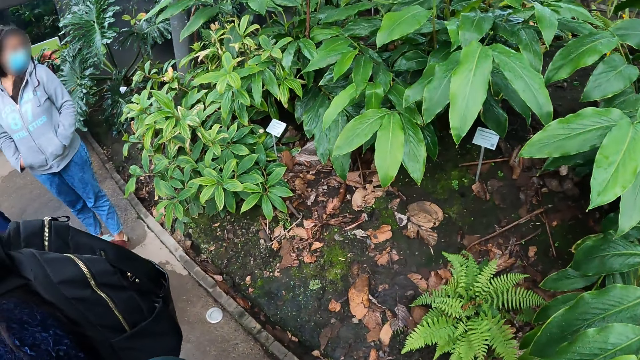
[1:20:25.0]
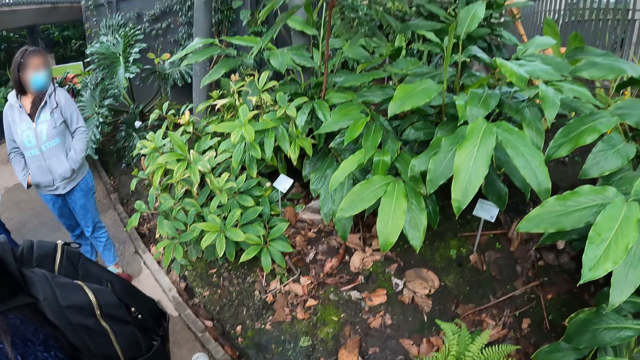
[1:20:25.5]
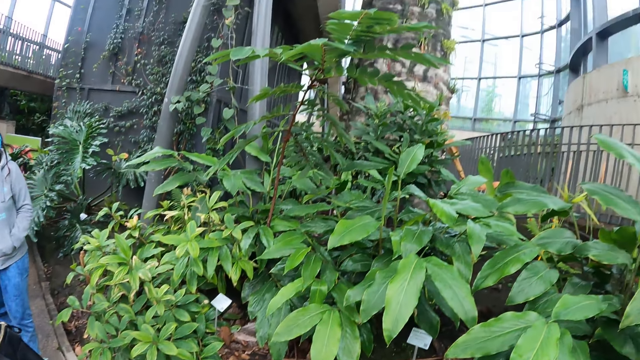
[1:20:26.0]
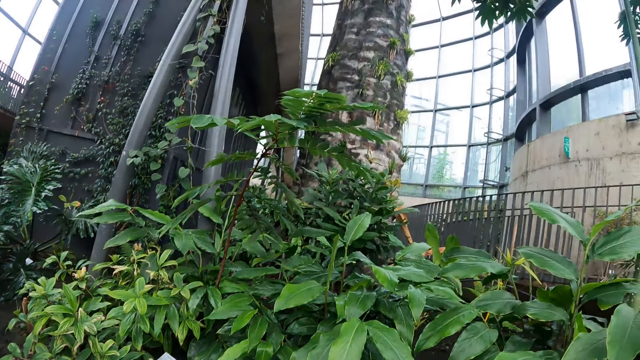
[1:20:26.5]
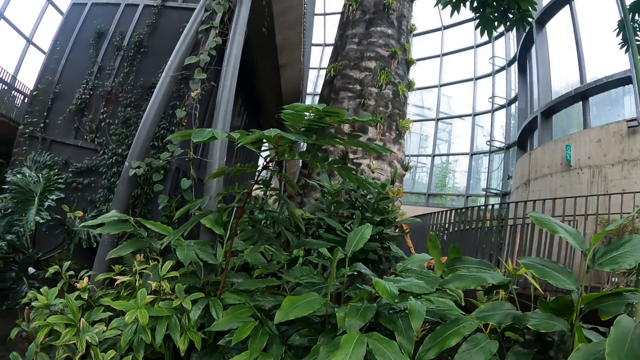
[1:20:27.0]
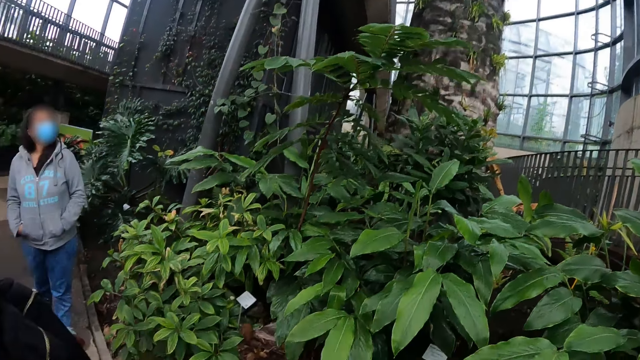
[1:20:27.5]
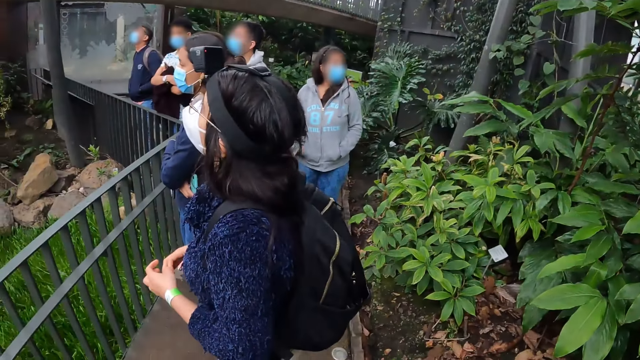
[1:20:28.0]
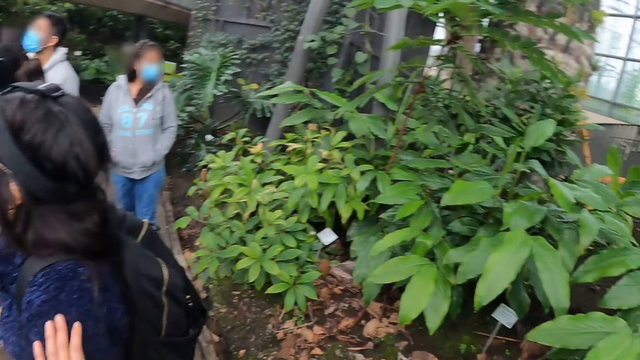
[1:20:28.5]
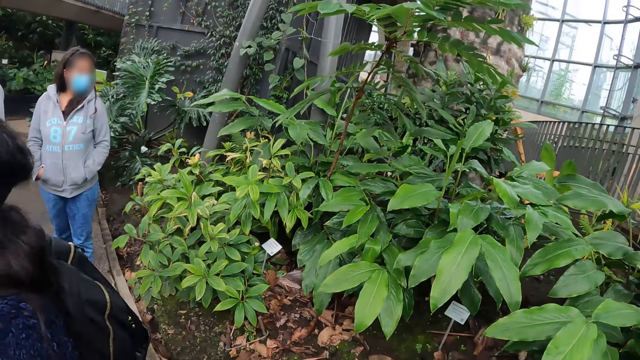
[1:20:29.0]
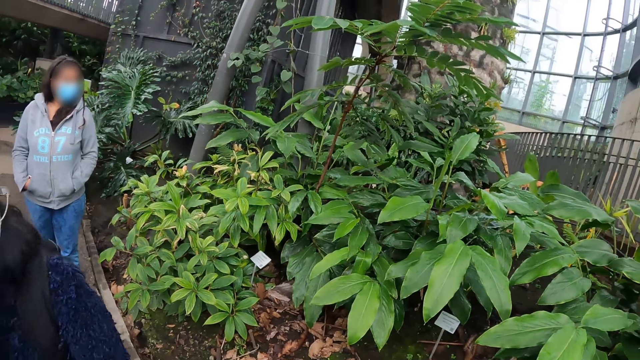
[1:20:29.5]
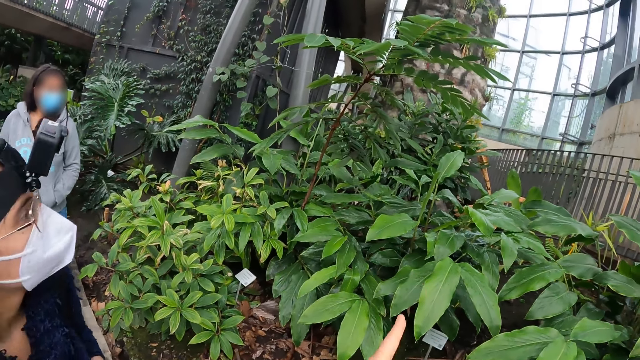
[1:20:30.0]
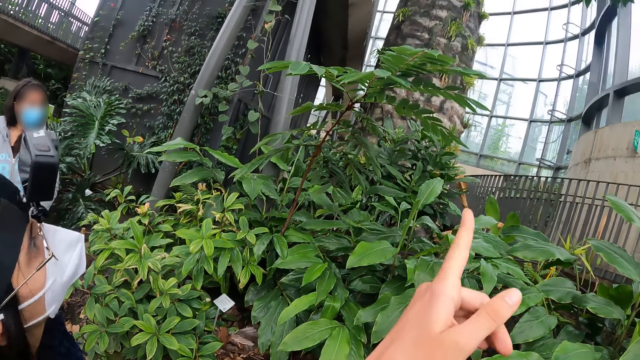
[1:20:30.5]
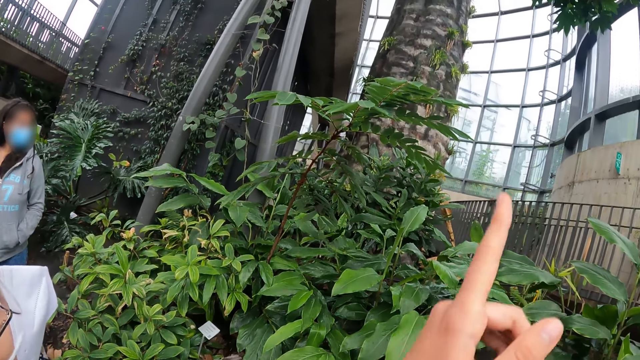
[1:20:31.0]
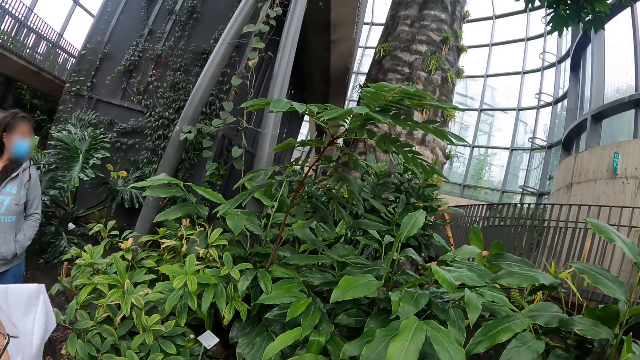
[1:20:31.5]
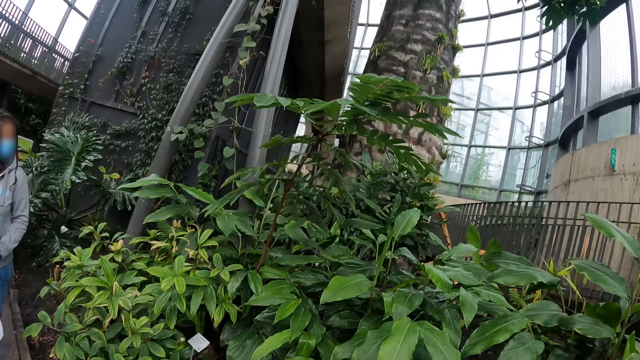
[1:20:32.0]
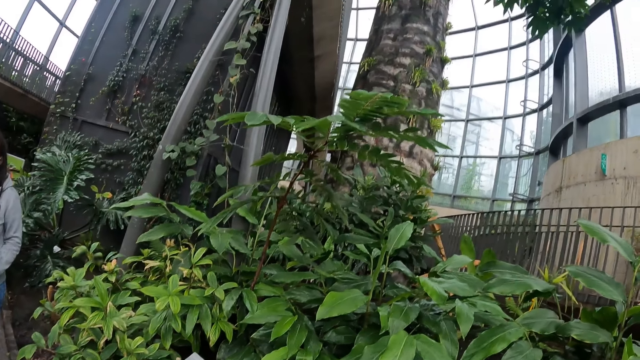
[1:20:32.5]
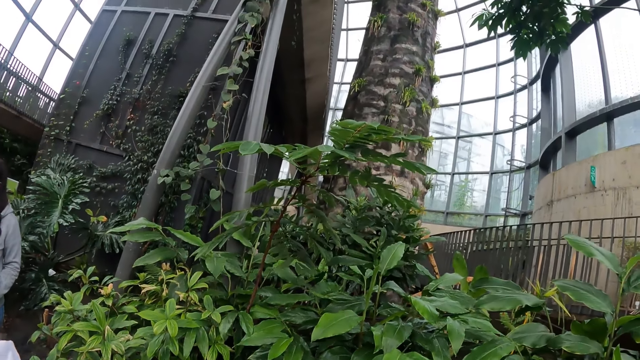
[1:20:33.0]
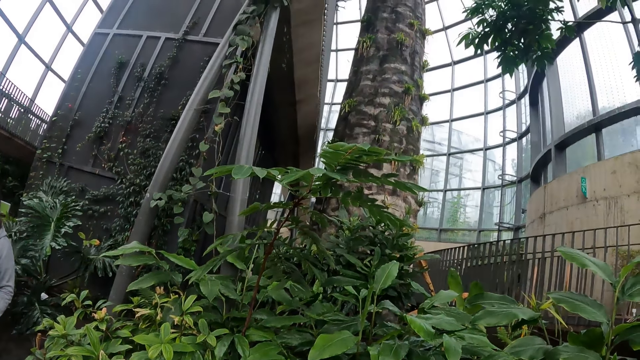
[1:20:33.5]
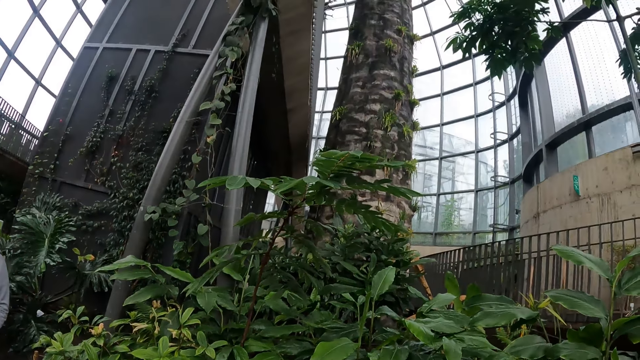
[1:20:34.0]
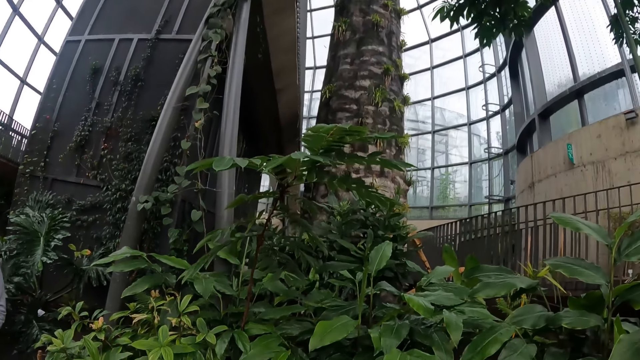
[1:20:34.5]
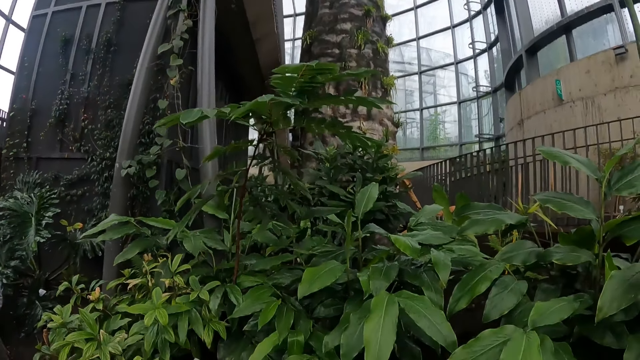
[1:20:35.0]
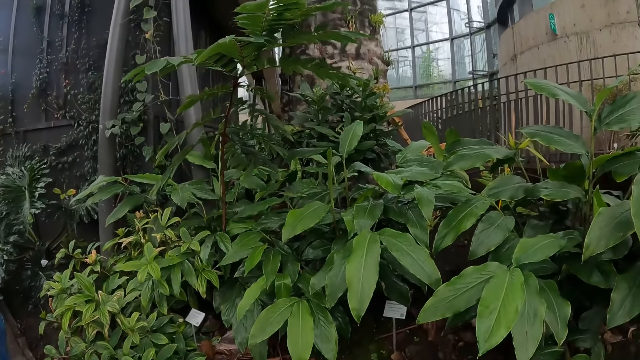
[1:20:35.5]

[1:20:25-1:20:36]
The camera wearer turns around the garden. They point with their right hand finger towards something and lower the right hand finger.

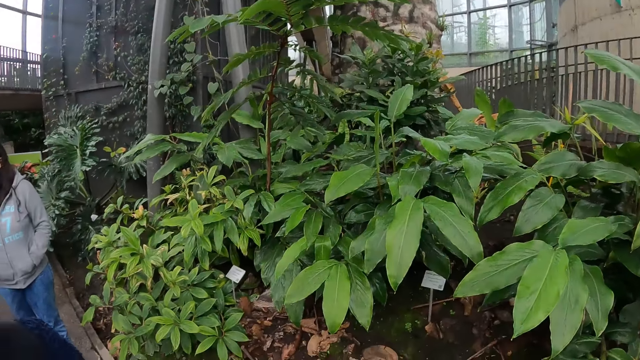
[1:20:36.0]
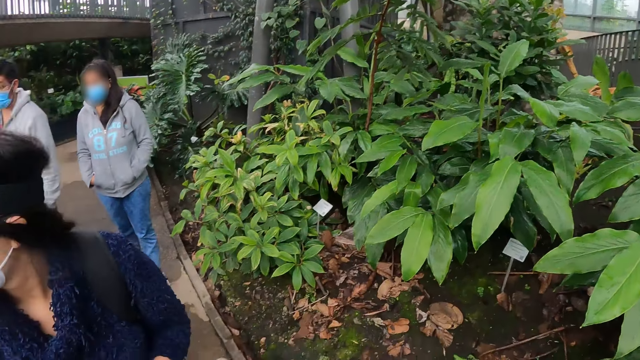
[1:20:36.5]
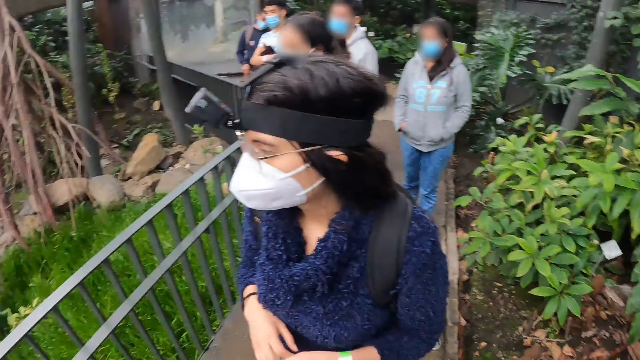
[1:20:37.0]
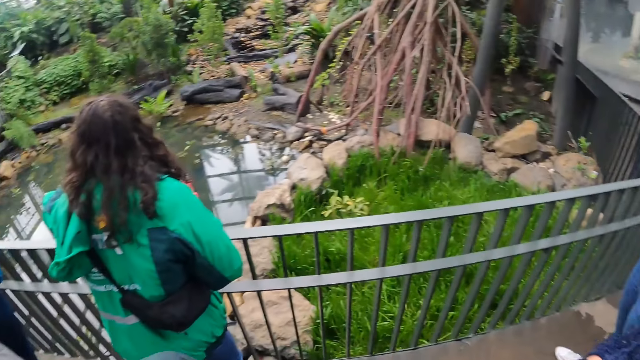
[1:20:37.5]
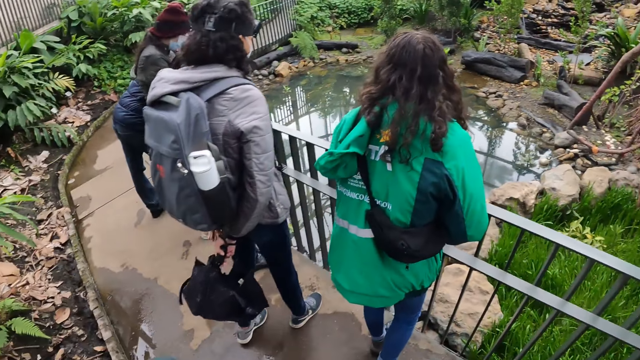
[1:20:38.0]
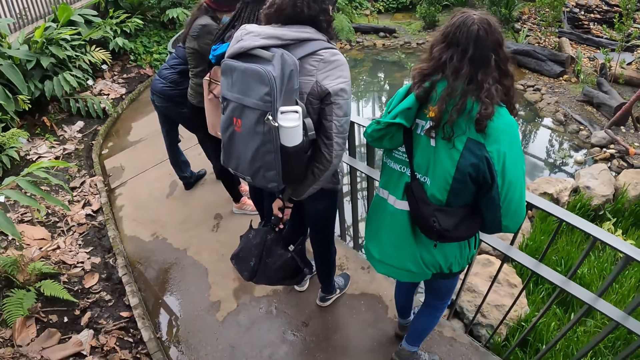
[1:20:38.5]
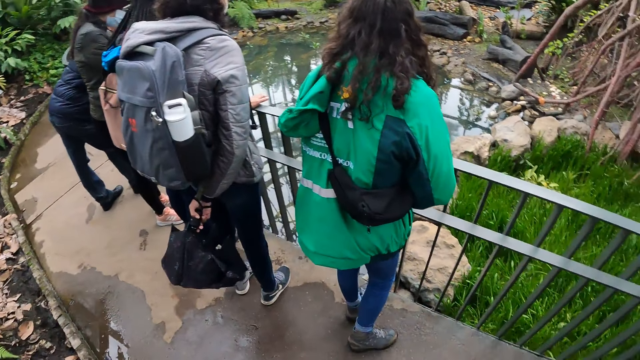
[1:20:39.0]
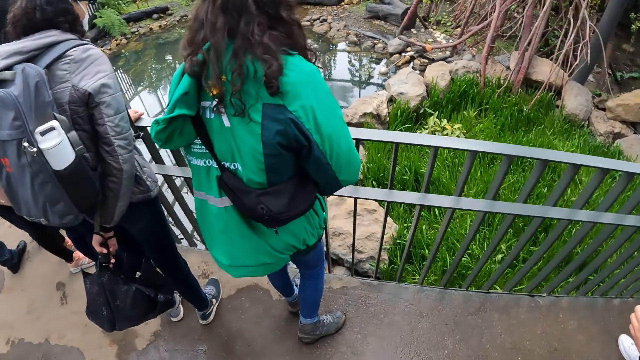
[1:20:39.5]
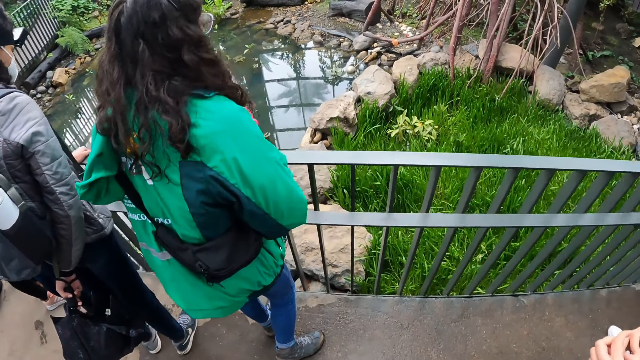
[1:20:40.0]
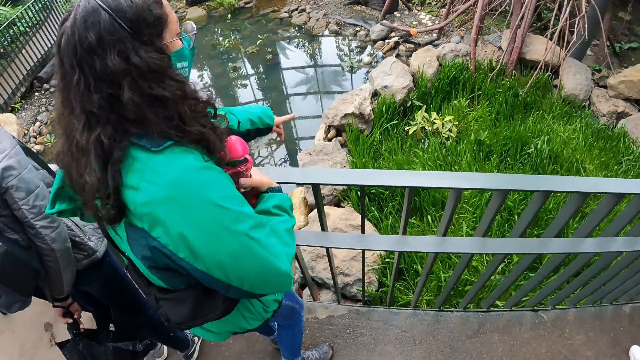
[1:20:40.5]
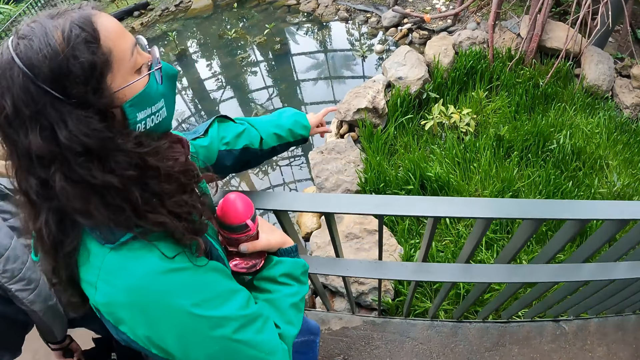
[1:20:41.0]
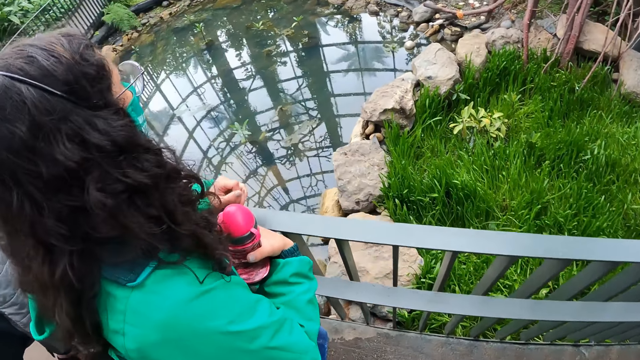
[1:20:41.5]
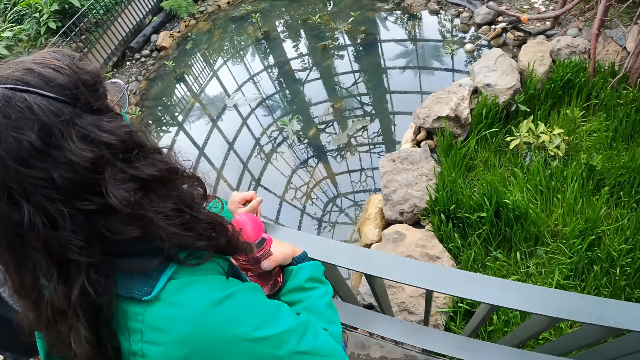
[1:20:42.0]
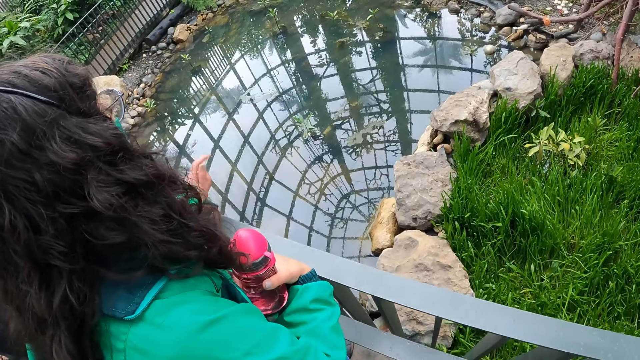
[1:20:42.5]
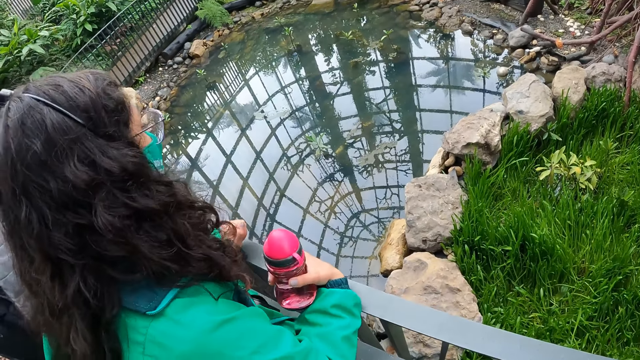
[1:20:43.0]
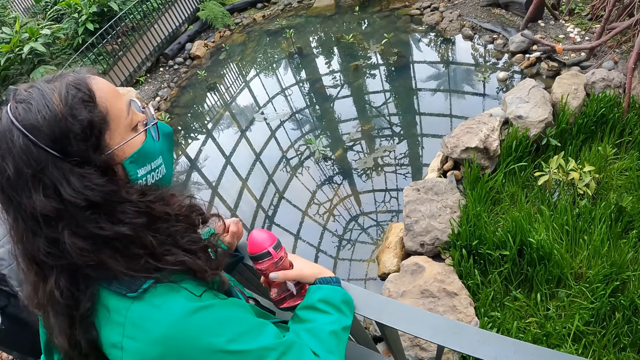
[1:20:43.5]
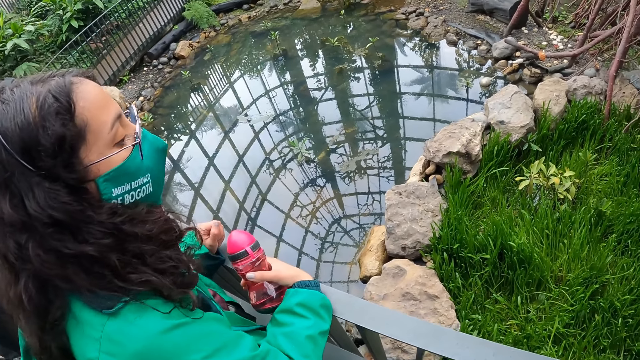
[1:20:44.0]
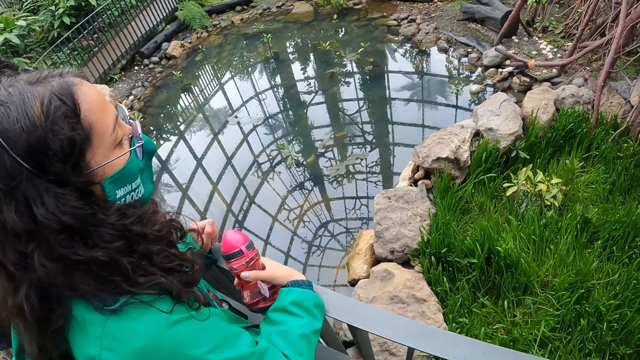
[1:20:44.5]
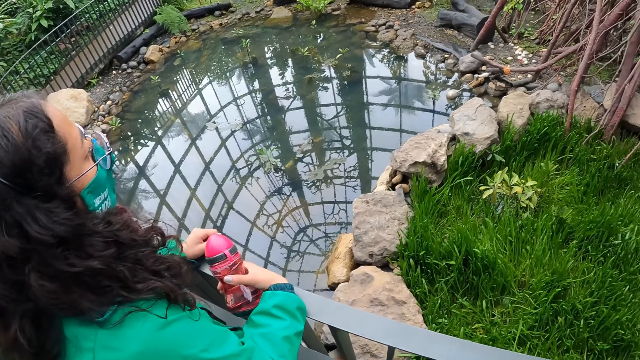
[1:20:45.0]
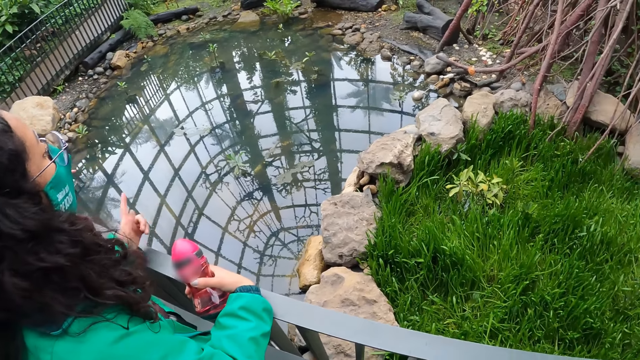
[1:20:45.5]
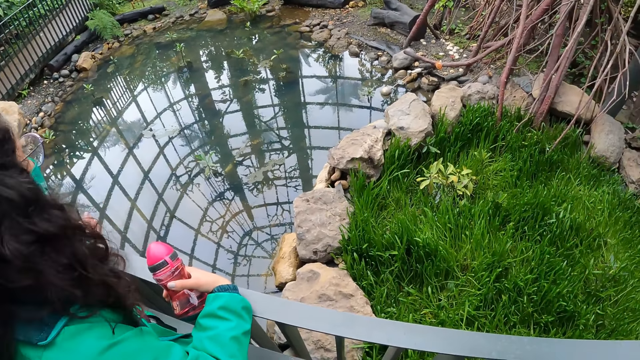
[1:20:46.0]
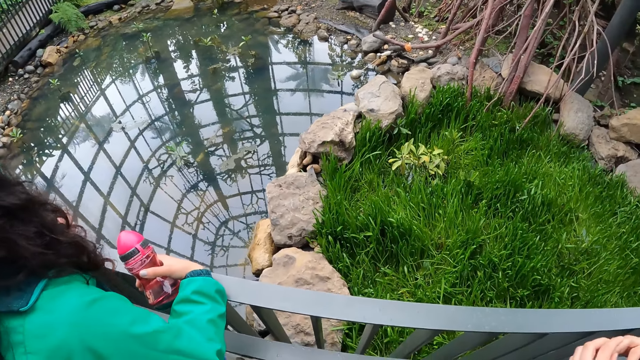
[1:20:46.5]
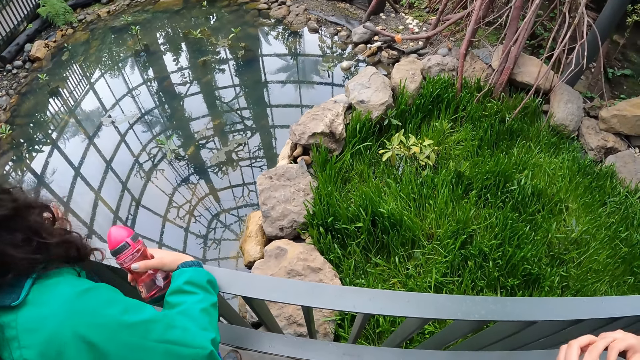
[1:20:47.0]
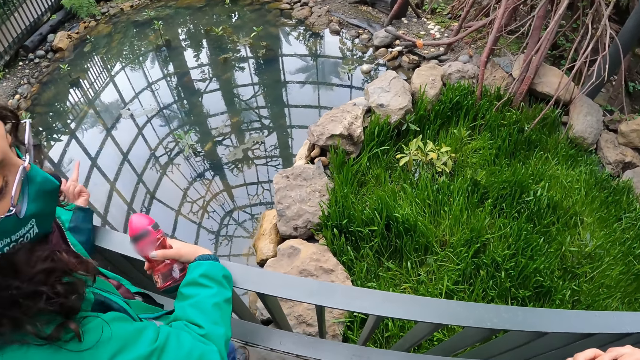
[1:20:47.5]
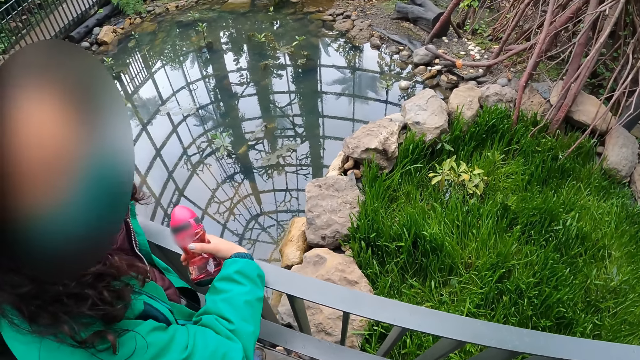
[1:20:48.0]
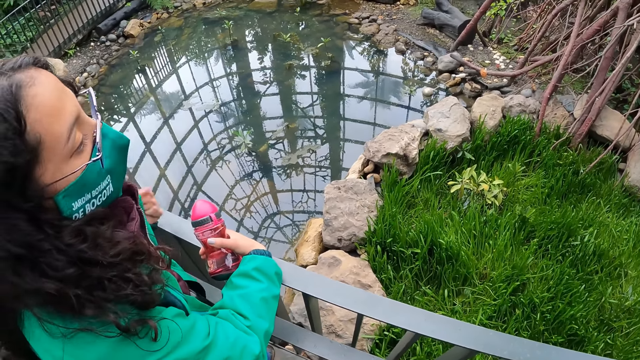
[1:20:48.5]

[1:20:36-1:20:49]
The camera wearer turns around the garden. They stare at the lady as she explains something.
